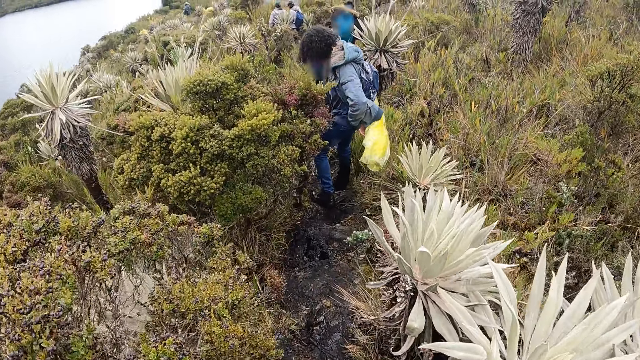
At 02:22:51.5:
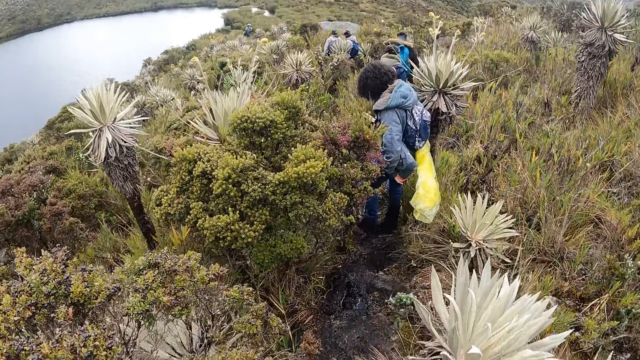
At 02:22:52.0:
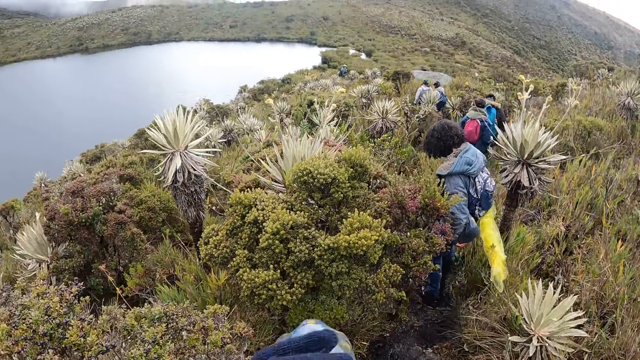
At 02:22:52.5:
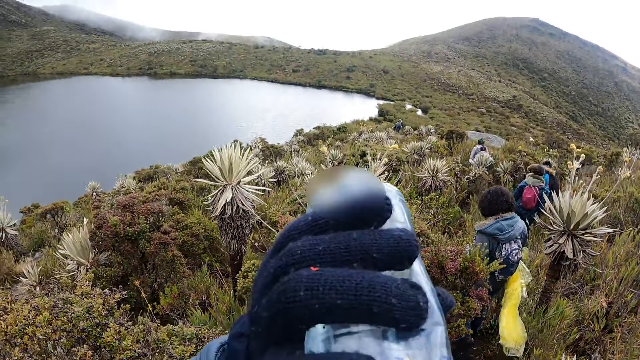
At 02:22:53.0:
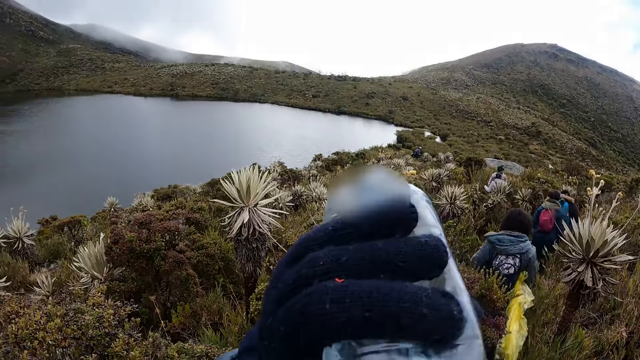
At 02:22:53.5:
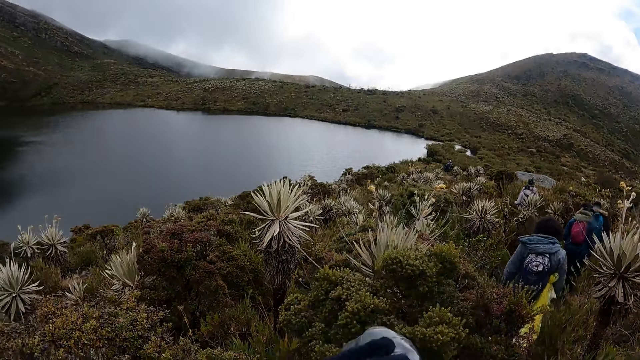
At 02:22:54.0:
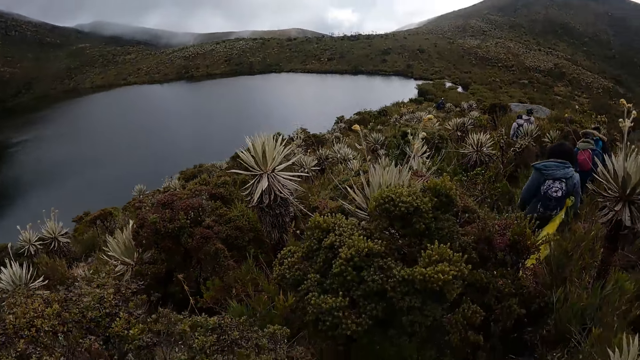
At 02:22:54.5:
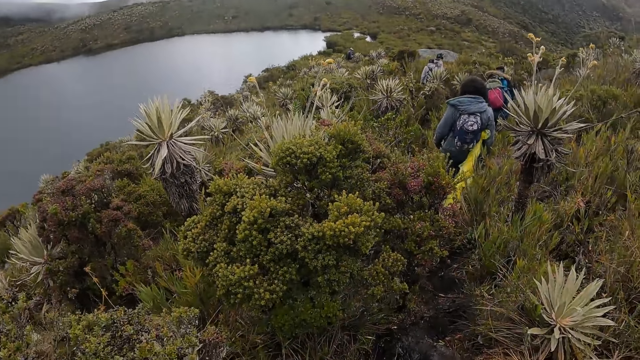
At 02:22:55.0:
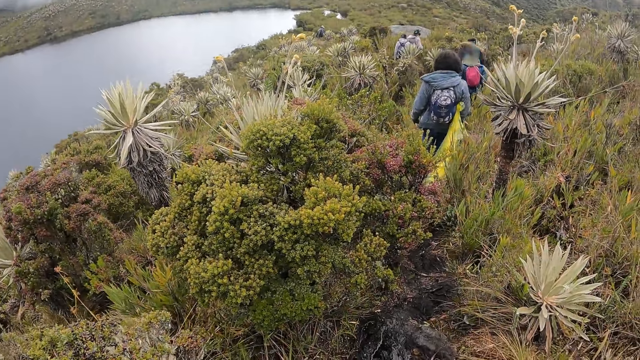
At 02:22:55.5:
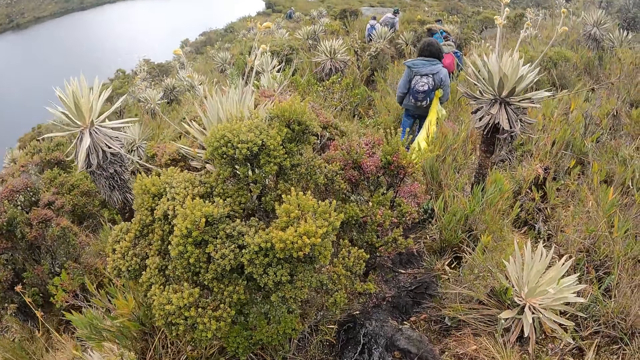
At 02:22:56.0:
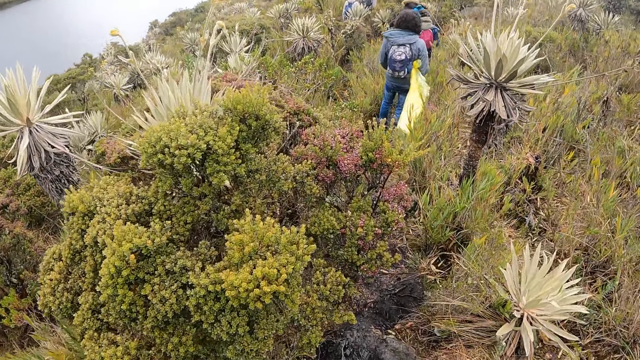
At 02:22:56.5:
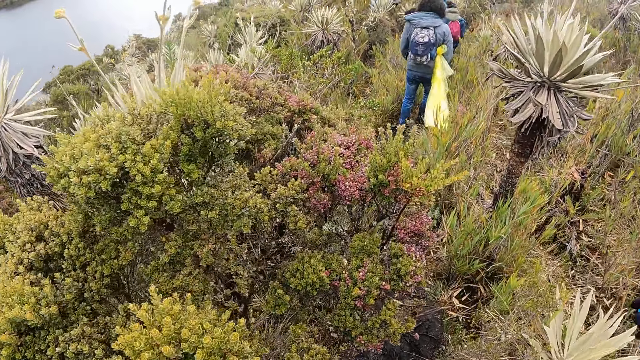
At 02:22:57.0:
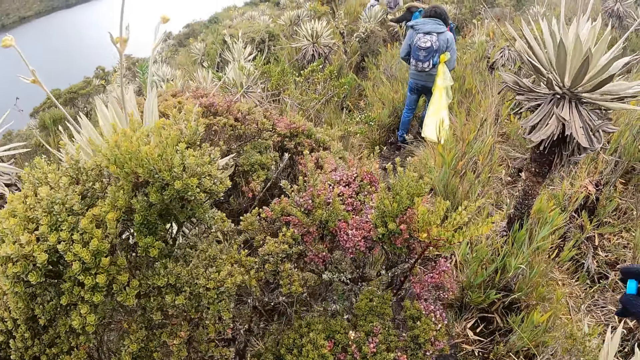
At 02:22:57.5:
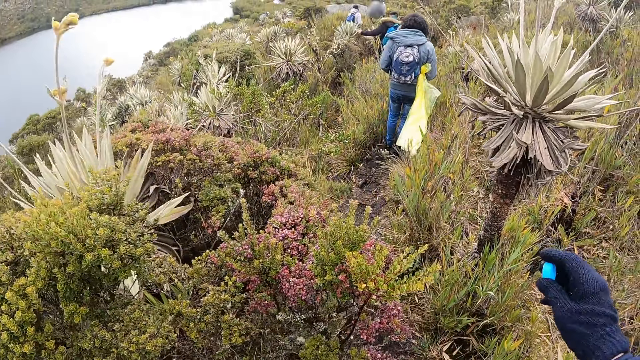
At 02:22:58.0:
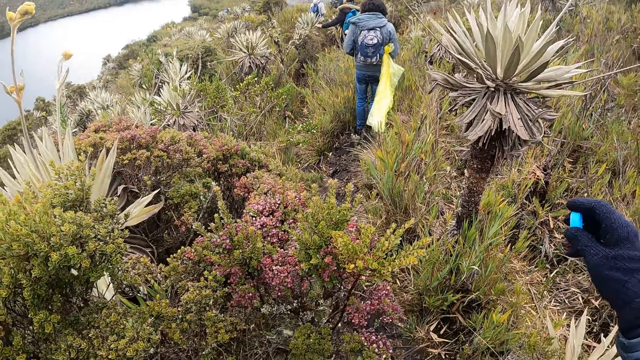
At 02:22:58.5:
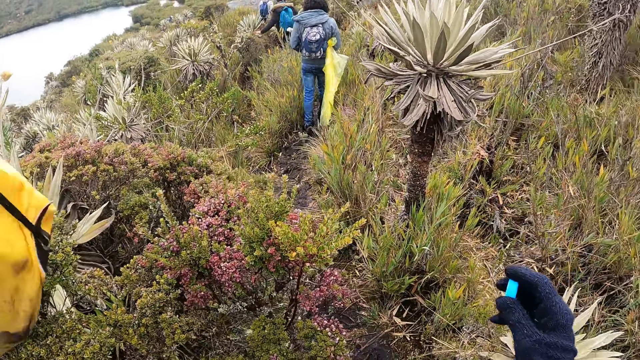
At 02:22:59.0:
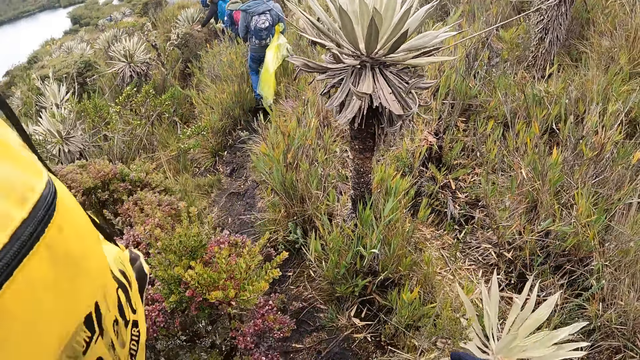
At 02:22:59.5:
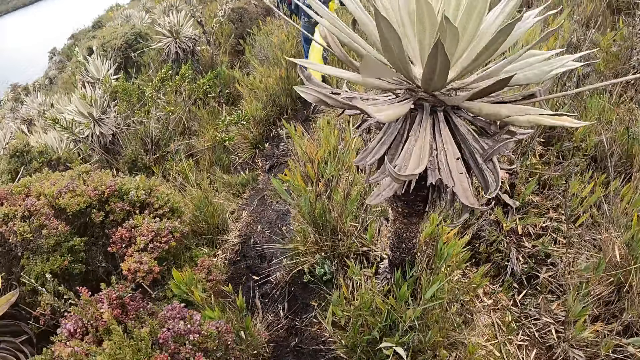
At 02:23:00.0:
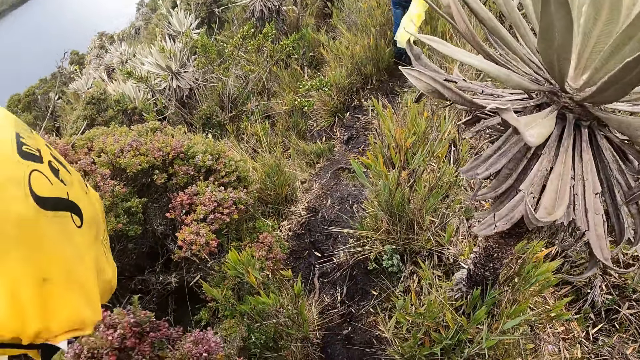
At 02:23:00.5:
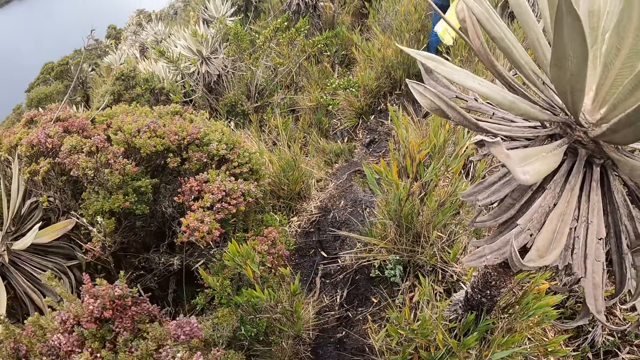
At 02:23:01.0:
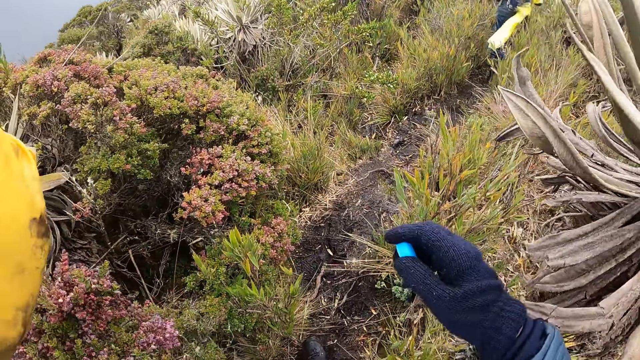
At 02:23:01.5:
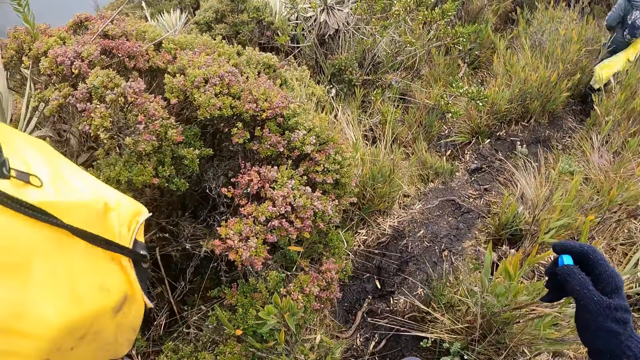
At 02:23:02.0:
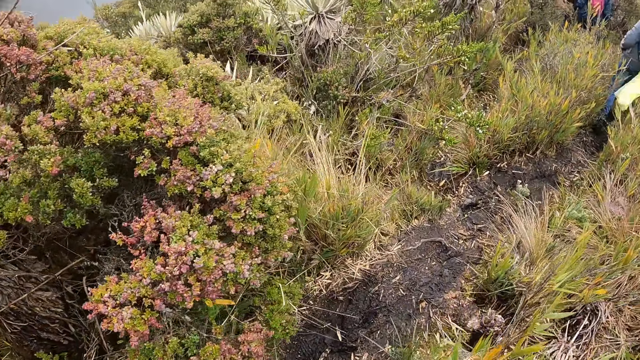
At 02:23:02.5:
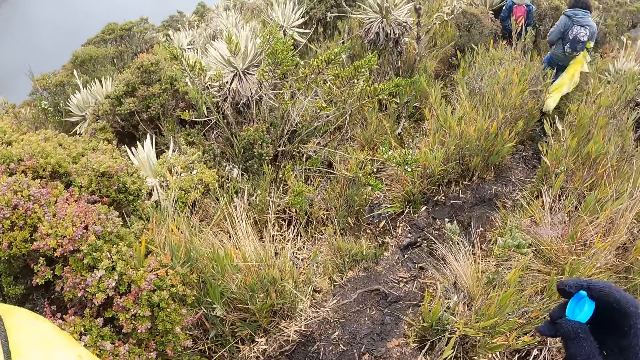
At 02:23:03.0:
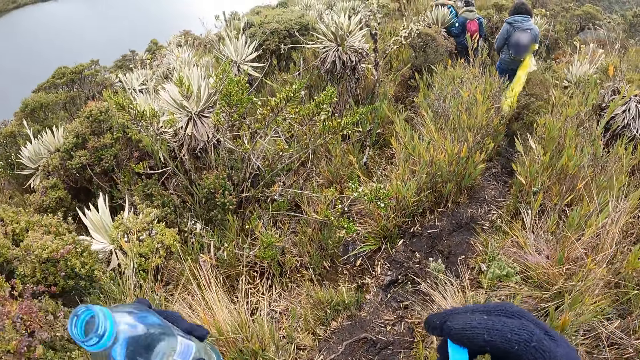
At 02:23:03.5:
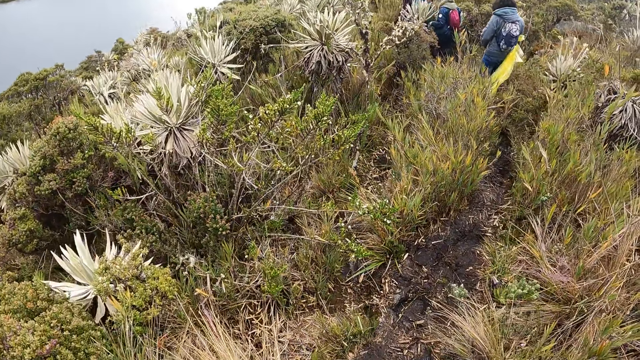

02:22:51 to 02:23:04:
The camera wearer takes water. They drink water from the bottle. They walk down the hill. They lift up a bag and walk around.

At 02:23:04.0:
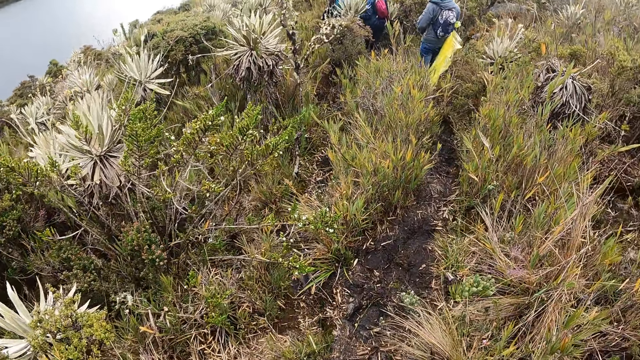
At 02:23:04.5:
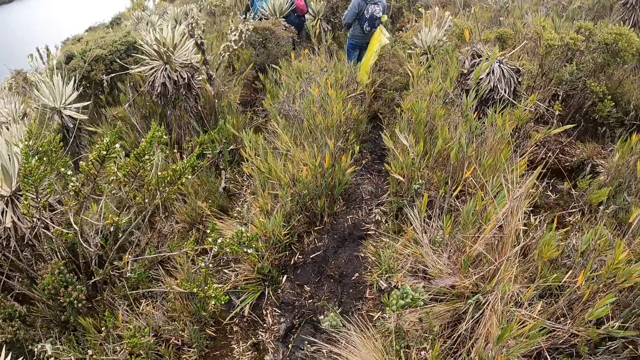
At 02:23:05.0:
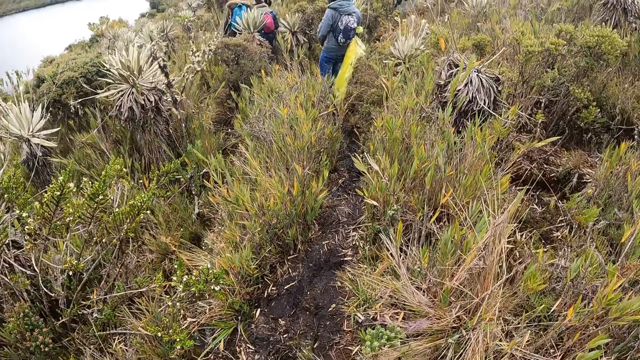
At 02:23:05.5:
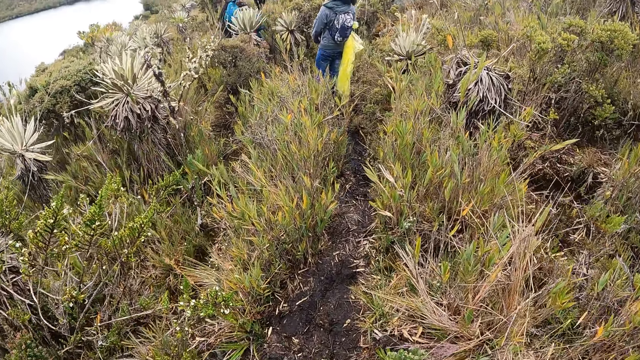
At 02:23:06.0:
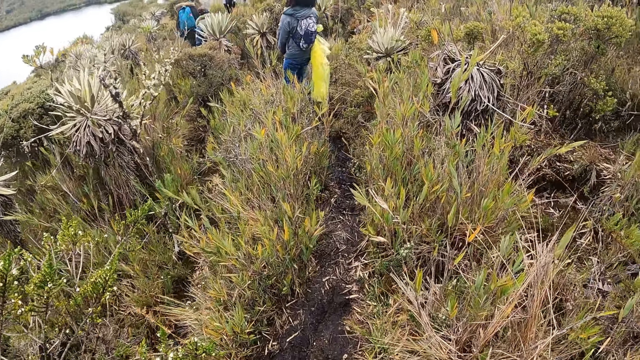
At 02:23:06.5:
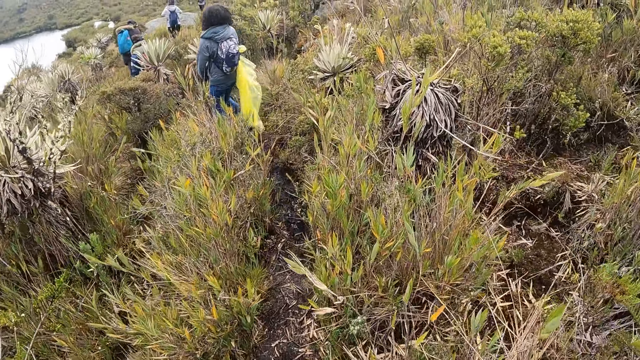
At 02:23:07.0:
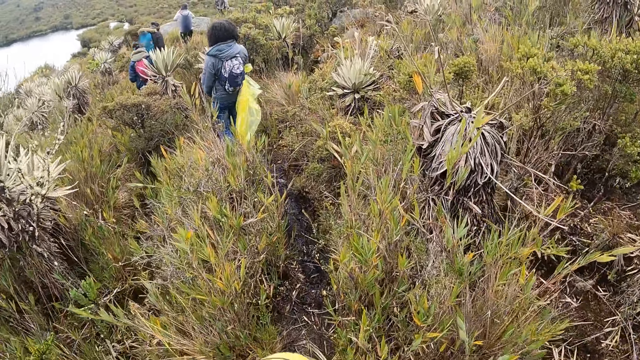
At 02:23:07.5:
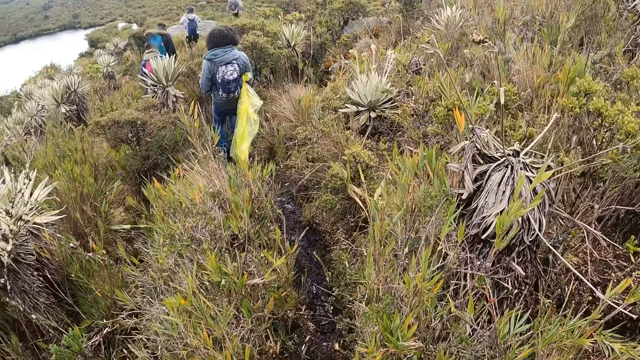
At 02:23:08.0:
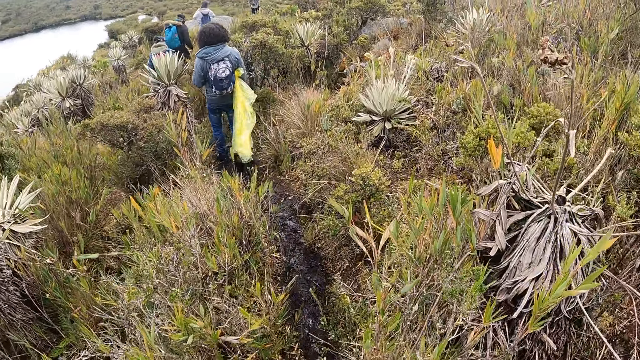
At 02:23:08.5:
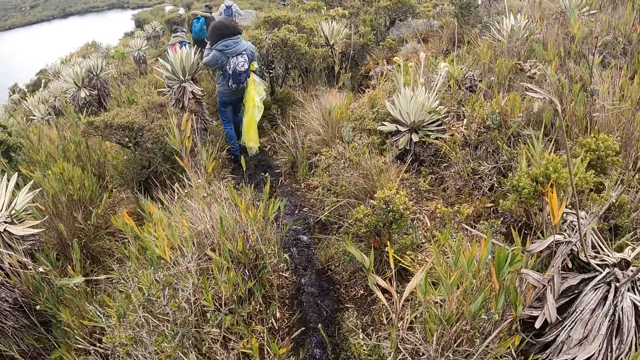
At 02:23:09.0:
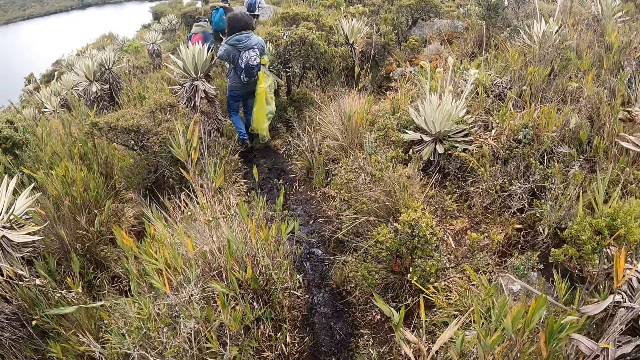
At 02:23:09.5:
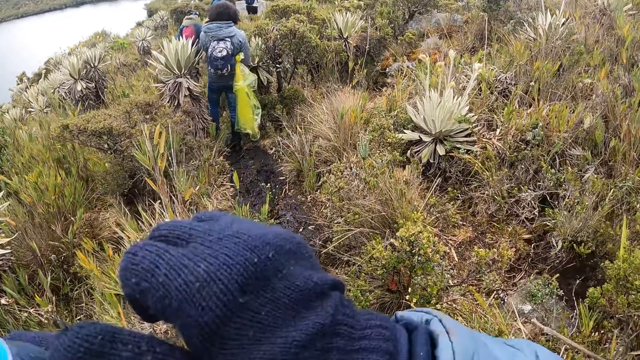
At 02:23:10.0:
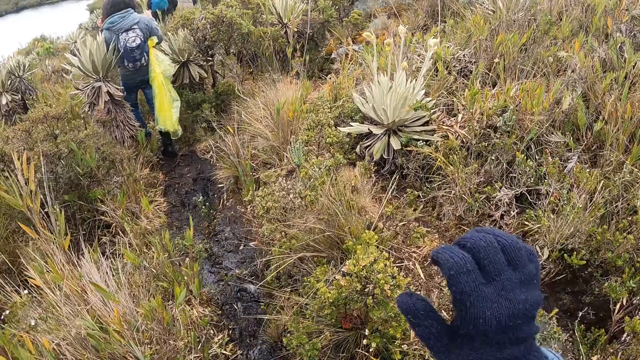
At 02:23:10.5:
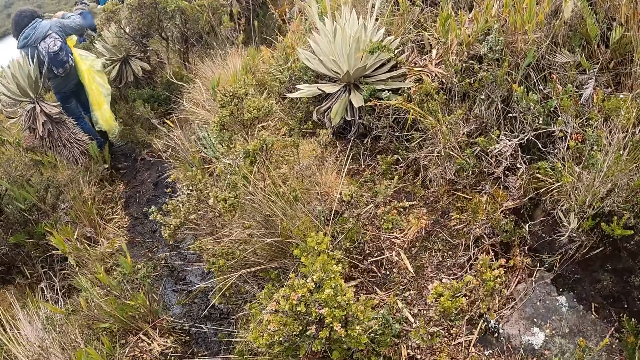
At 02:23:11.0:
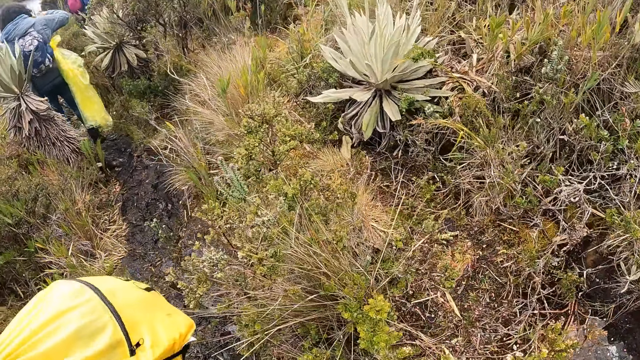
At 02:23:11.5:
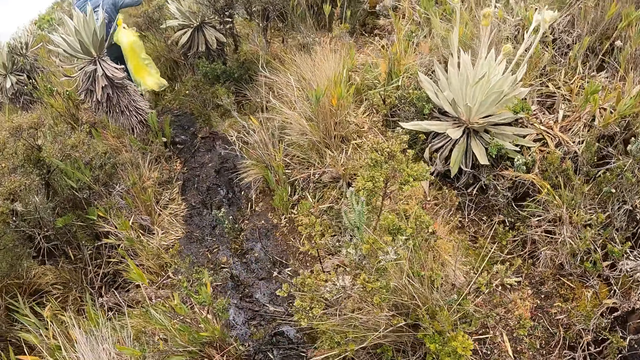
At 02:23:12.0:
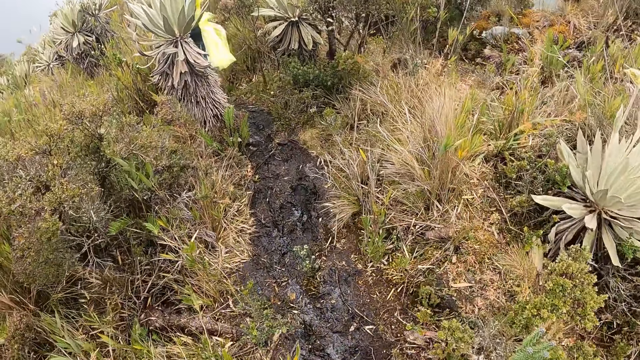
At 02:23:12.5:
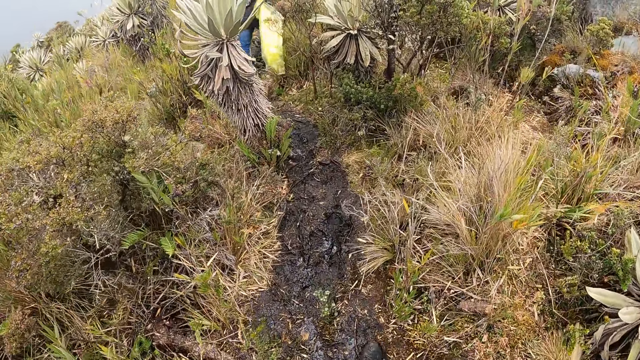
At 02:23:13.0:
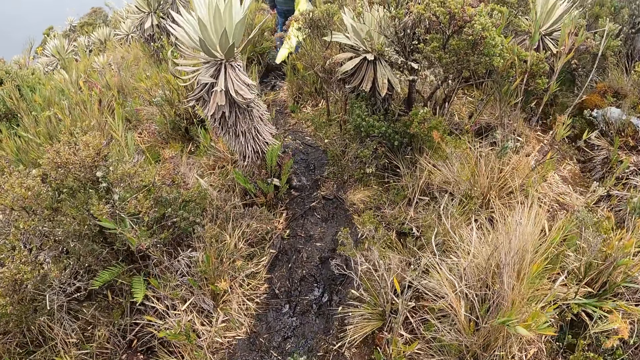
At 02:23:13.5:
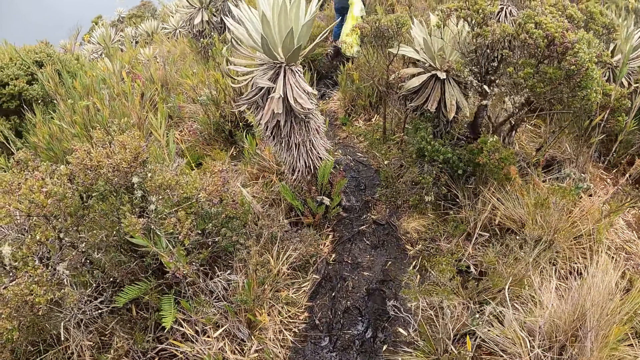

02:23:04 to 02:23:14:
The camera wearer moves the hand and walks around.
